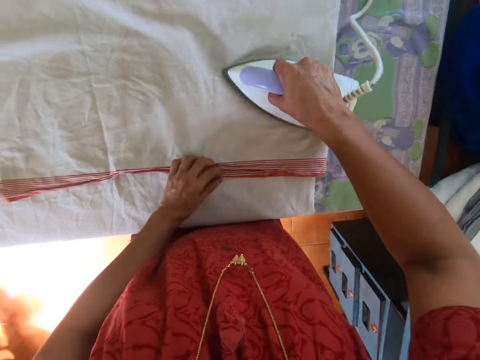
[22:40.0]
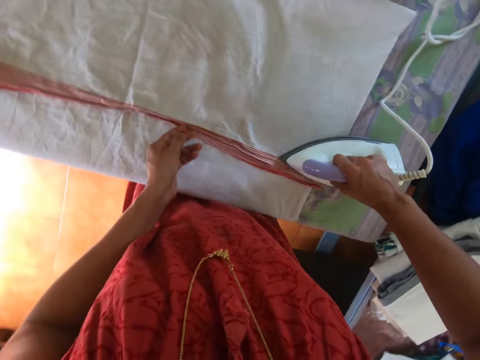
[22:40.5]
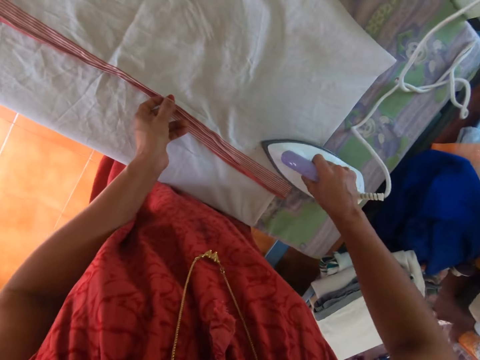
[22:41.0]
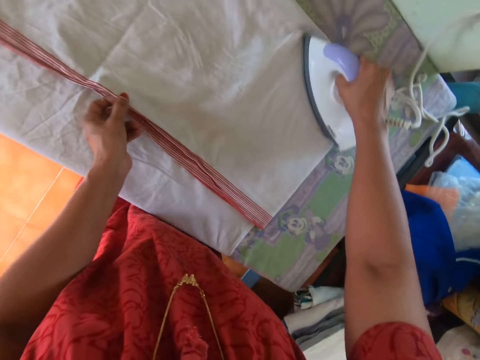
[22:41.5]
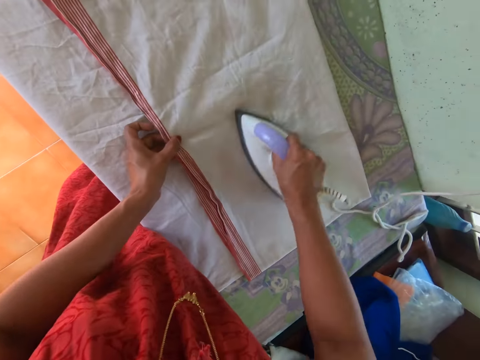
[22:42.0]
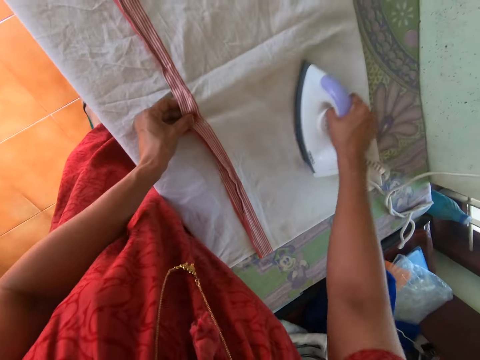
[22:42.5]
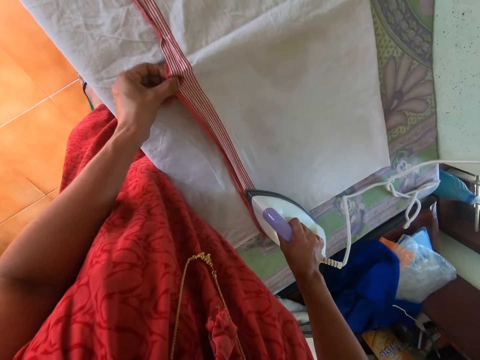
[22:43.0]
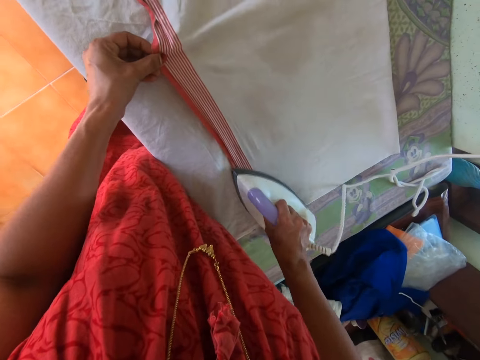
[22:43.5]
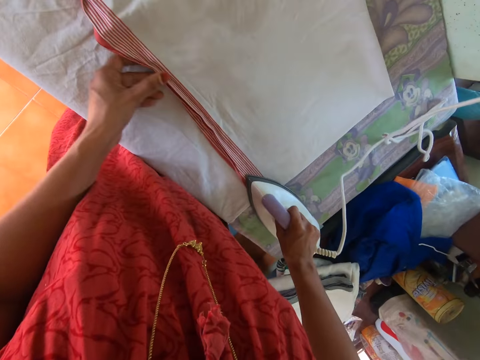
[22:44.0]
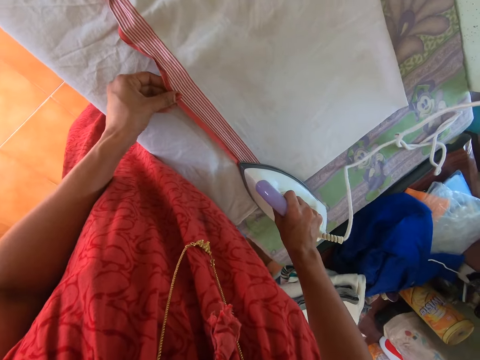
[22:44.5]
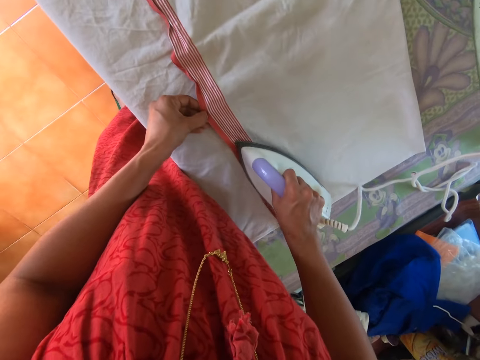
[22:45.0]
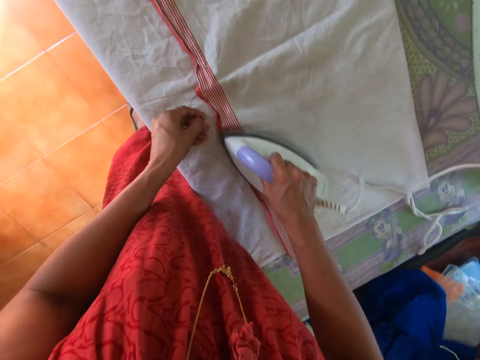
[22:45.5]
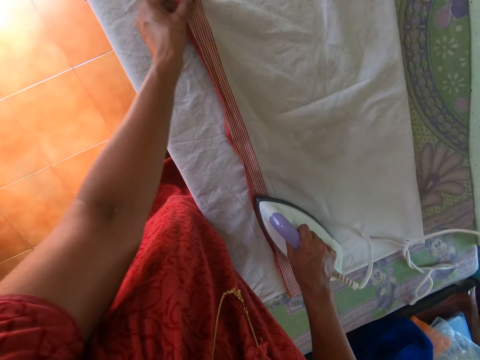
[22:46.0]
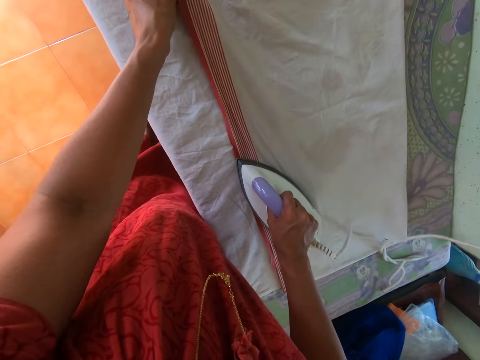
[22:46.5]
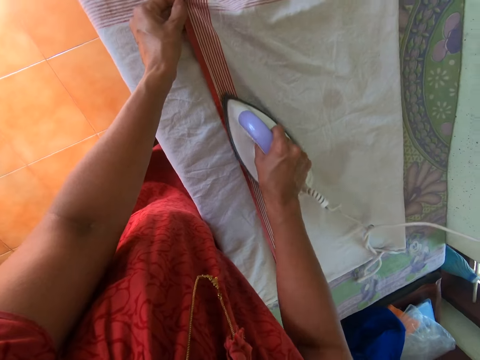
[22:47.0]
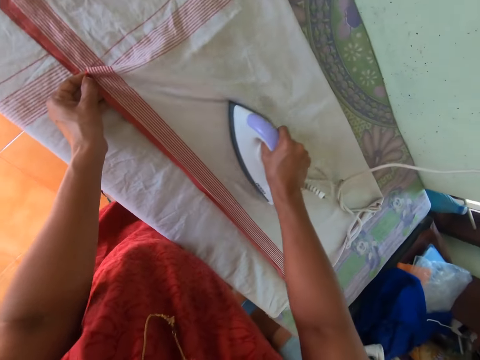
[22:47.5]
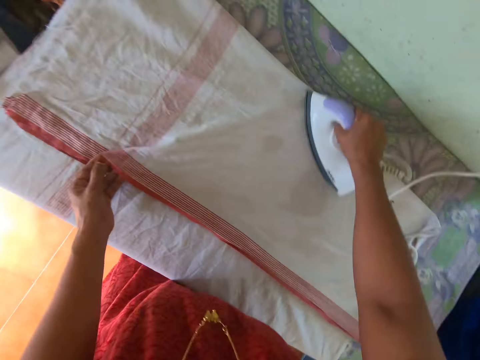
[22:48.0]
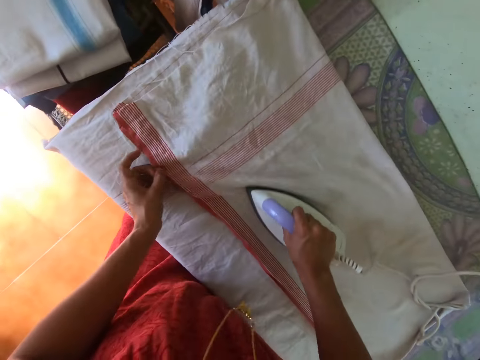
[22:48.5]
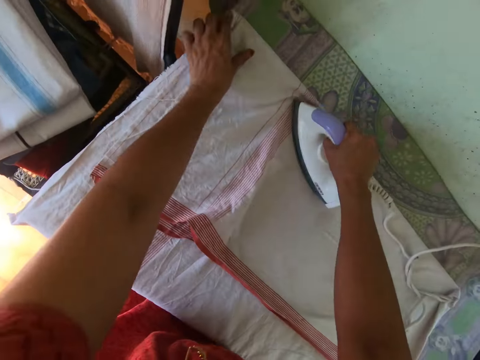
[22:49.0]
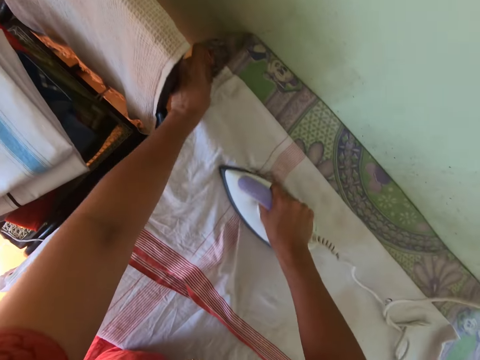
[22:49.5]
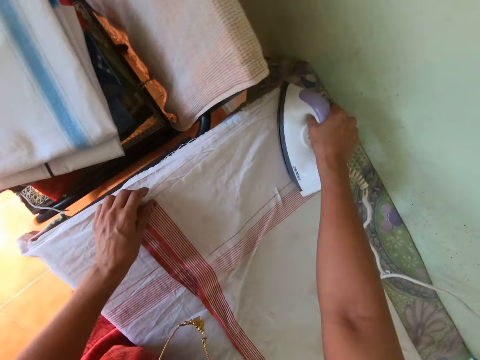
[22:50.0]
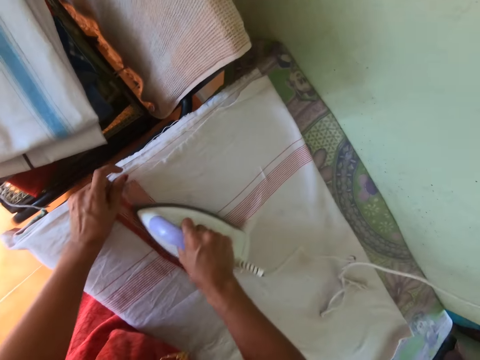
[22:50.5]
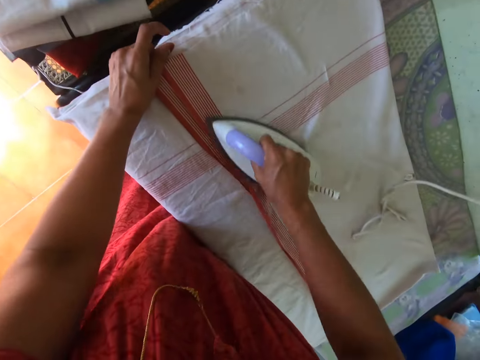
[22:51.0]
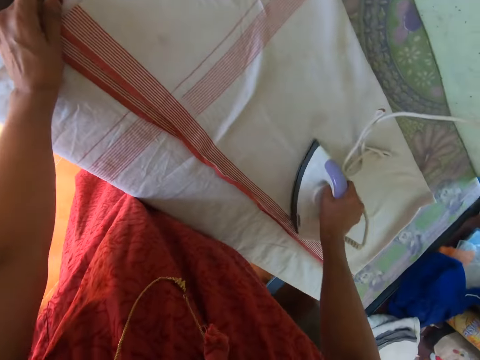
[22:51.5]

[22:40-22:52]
The camera wearer irons the cloth with the iron in her right hand. She aligns the cloth with the left hand.

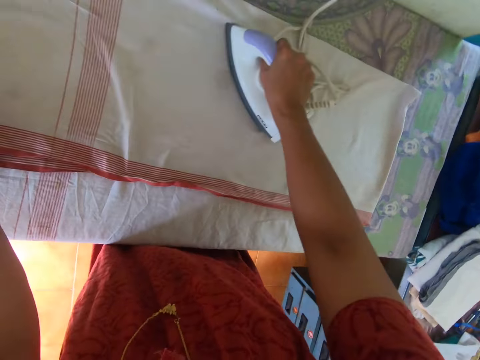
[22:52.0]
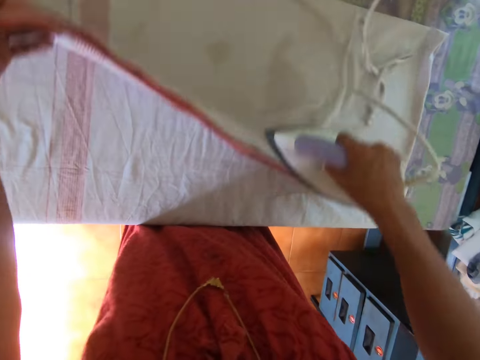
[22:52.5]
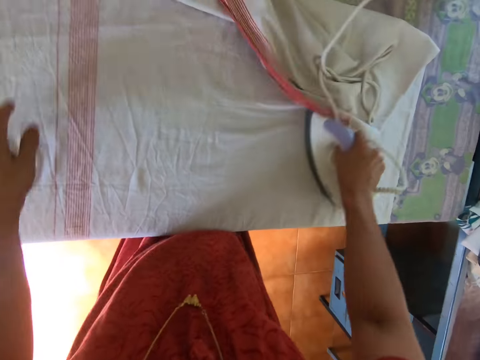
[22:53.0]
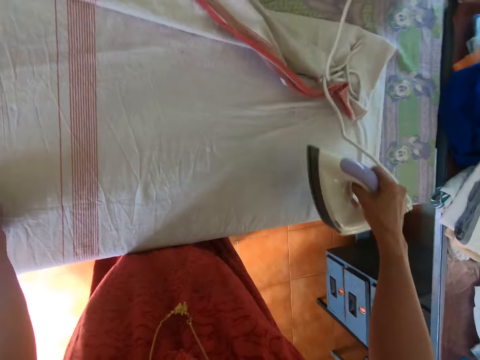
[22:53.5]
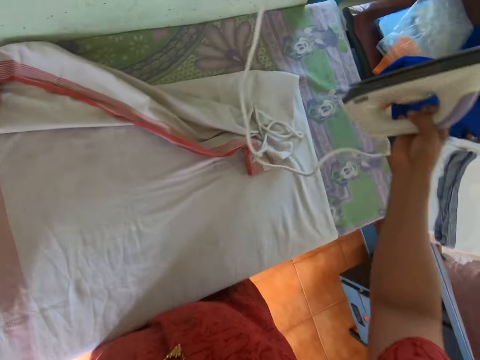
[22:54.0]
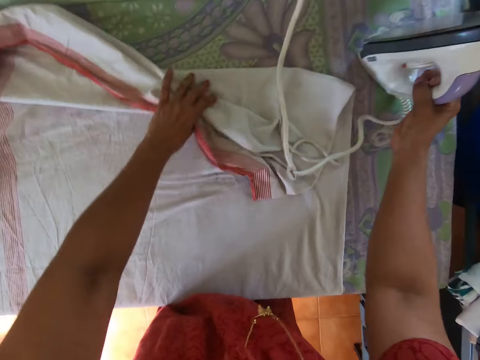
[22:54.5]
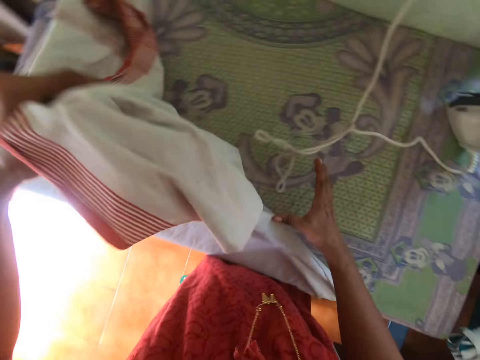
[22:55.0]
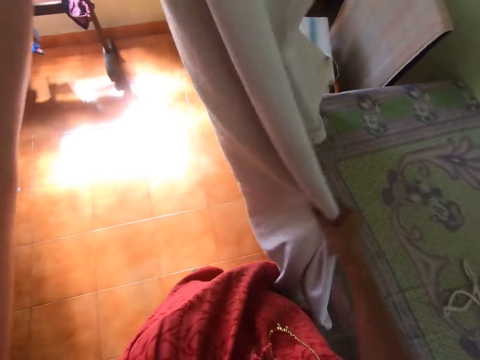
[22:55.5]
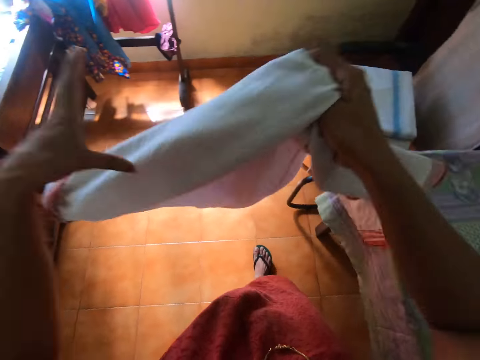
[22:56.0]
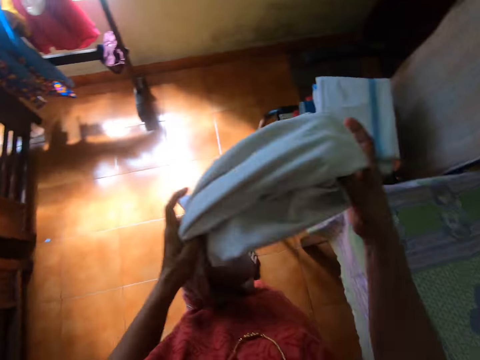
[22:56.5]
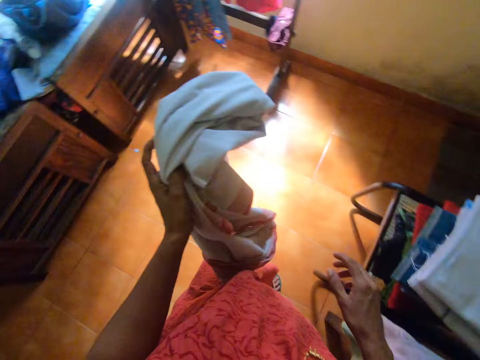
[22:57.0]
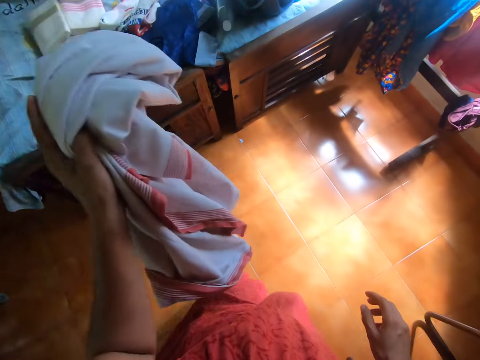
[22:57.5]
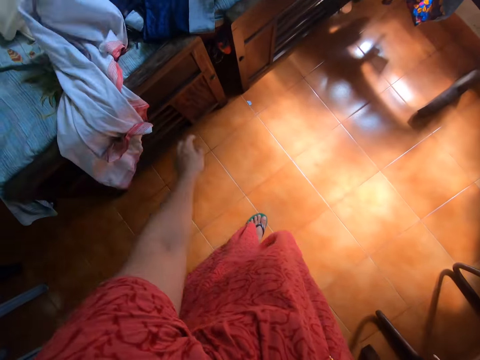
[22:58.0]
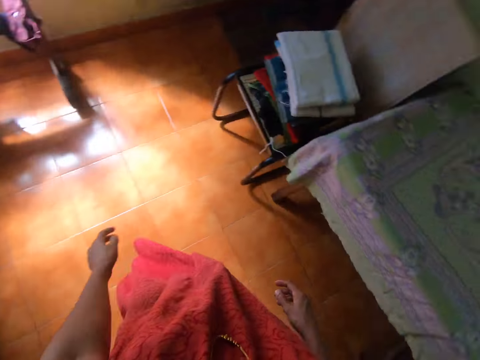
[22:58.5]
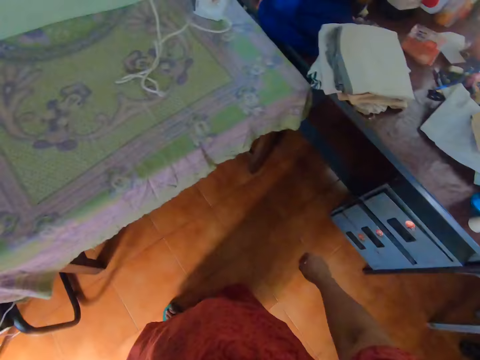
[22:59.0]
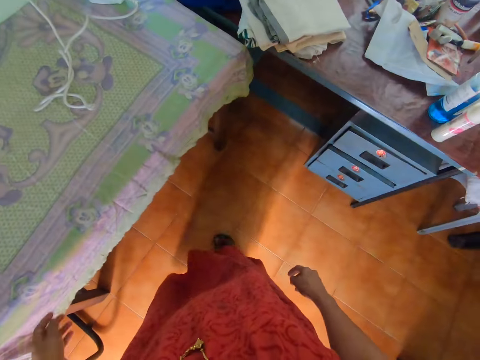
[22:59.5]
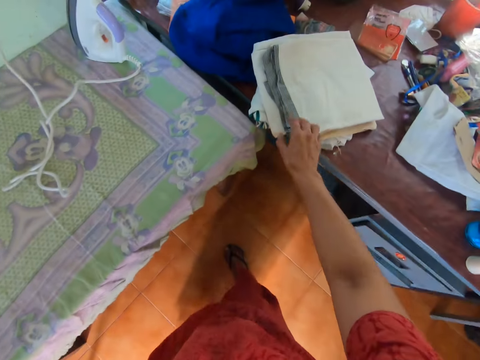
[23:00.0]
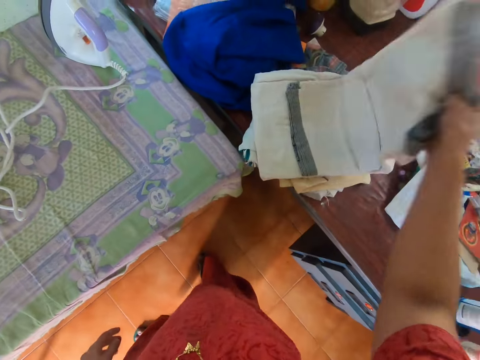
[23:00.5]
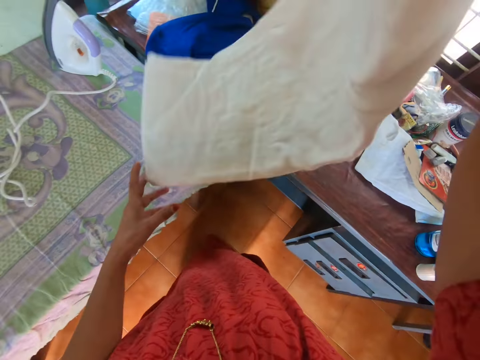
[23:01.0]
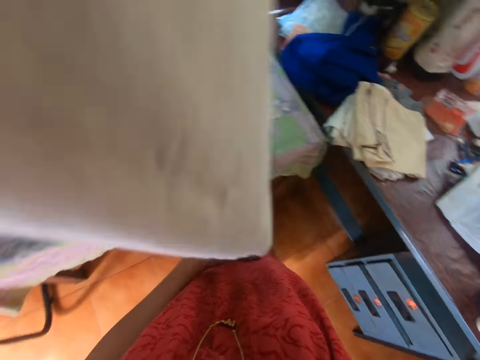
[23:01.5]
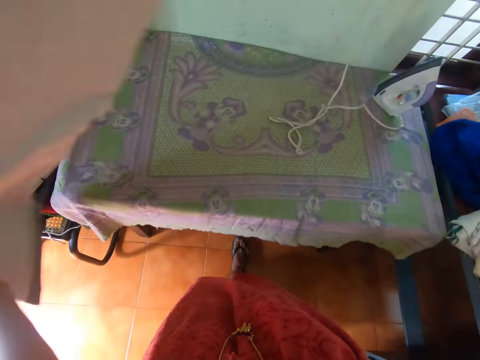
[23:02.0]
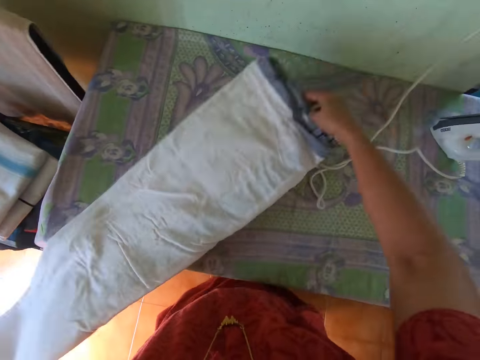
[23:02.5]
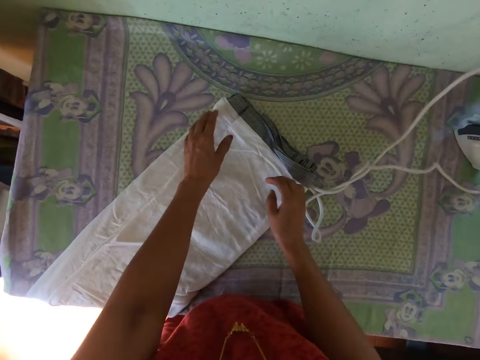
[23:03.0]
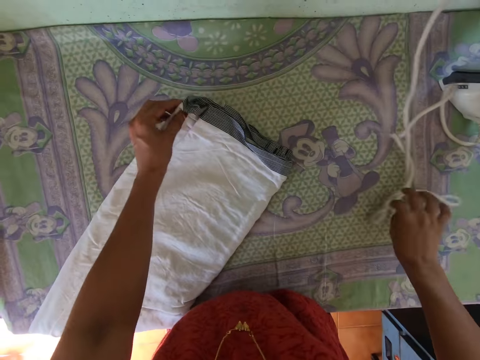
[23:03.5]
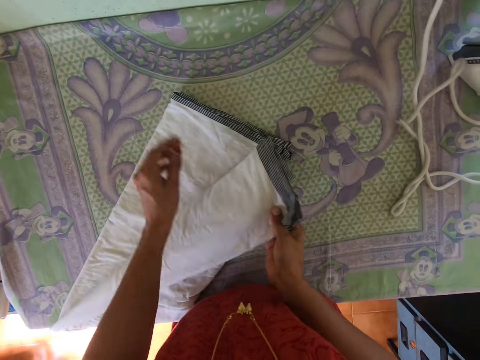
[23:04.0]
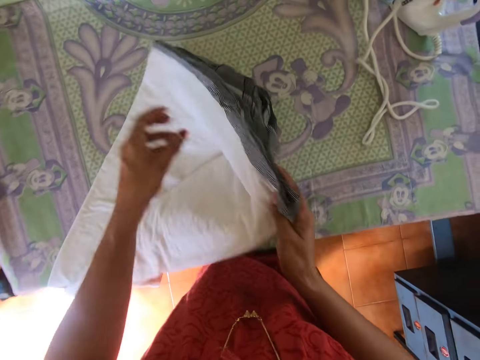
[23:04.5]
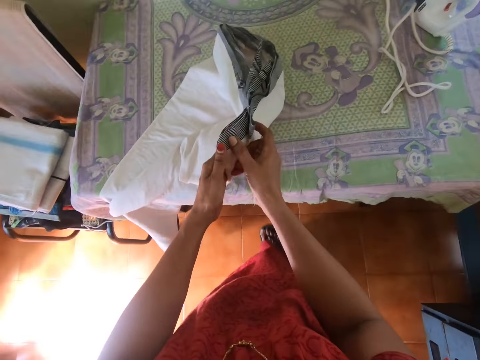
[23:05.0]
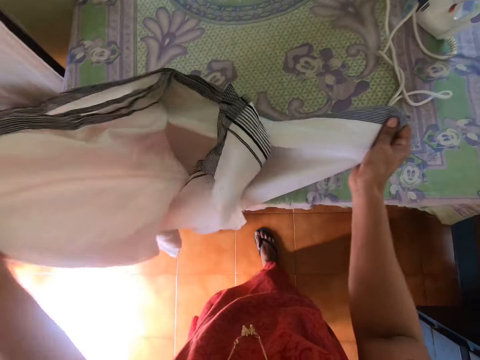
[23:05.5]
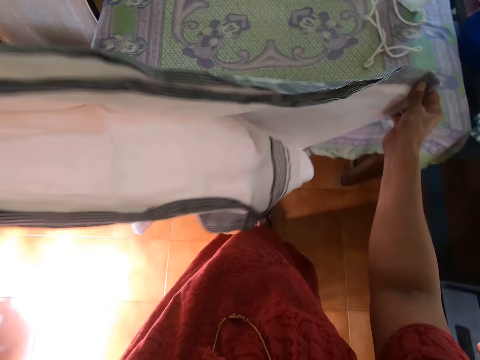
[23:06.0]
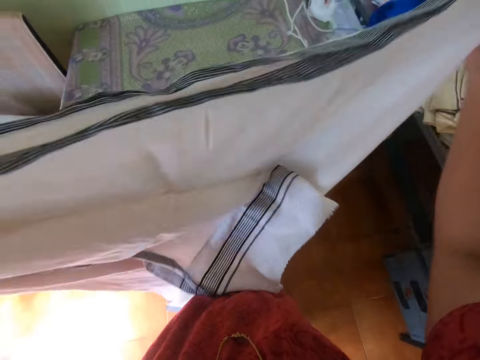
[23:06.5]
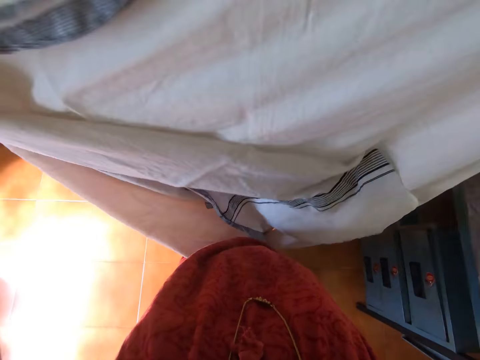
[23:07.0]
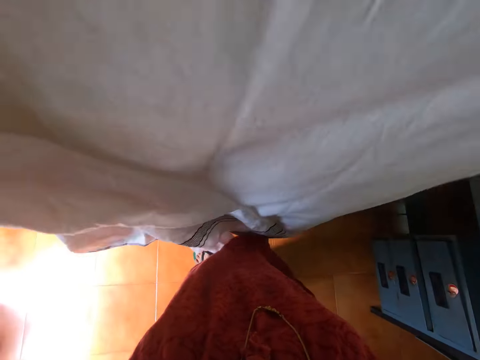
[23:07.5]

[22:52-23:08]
The camera wearer touches the cloth. She places the iron on the pressing table with her right hand. She picks up the cloth on the pressing table with her left hand. She talks. She holds the cloth with both hands. She folds the cloth with both hands. She drops the cloth on a cupboard with her left hand. She touches the cloth. She looks around. She picks up a cloth on a table with her right hand. She holds the cloth with both hands. She touches the cloth. She lays the cloth on the table with both hands. She holds the tip of the cloth on the pressing table with her left hand. She adjusts the pressing iron cable with her right hand. She passes the tip of the cloth from her left hand to her right hand. She touches the tip of the cloth on the pressing table with her left hand. She holds the cloth with both hands. She stretches the cloth with both hands.
